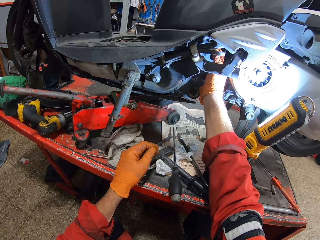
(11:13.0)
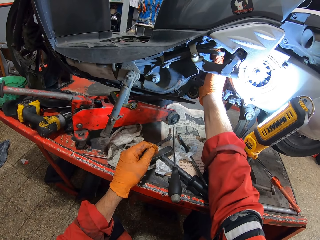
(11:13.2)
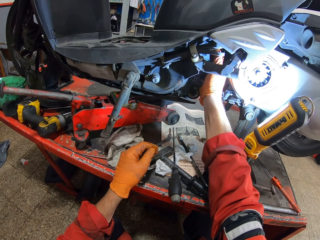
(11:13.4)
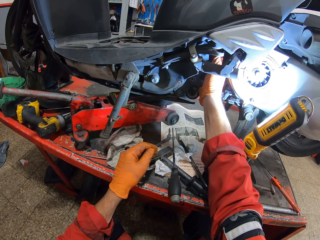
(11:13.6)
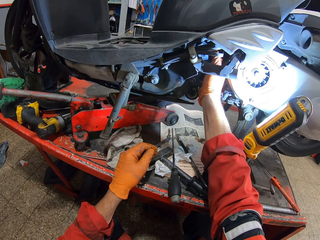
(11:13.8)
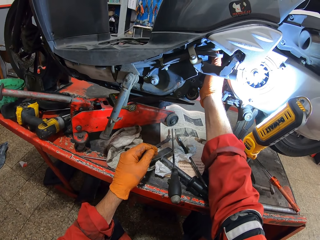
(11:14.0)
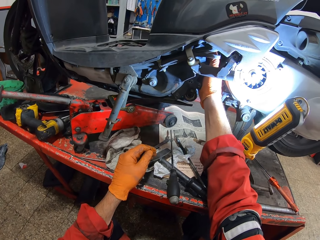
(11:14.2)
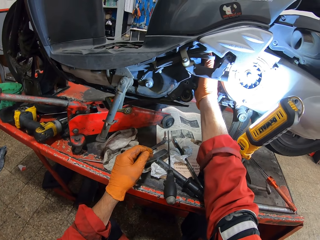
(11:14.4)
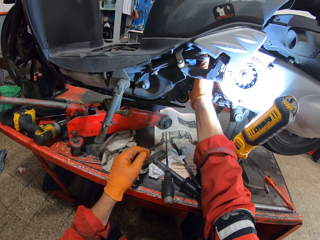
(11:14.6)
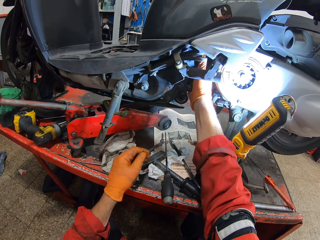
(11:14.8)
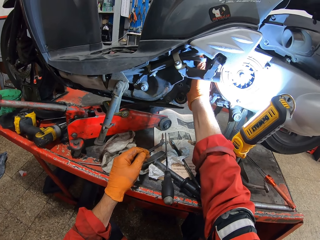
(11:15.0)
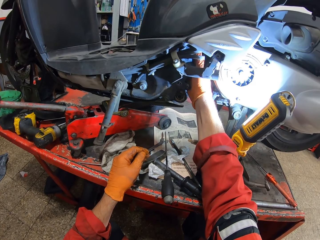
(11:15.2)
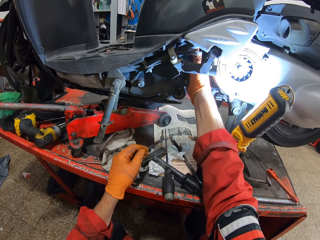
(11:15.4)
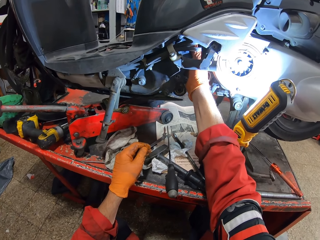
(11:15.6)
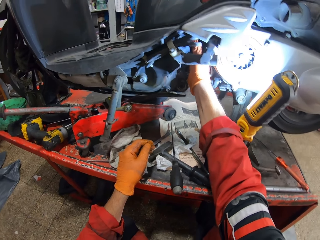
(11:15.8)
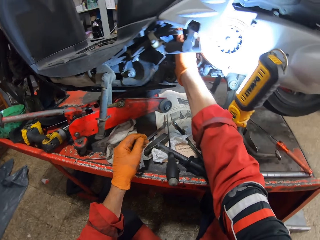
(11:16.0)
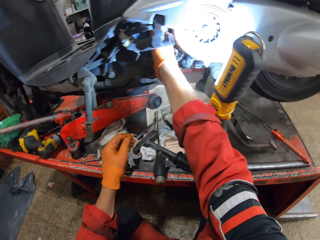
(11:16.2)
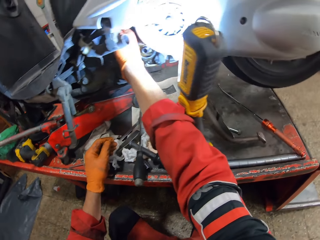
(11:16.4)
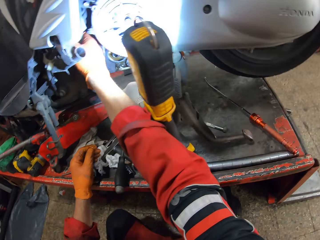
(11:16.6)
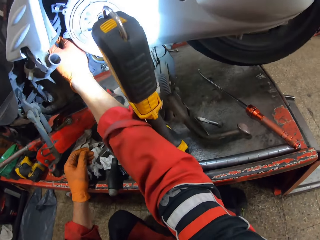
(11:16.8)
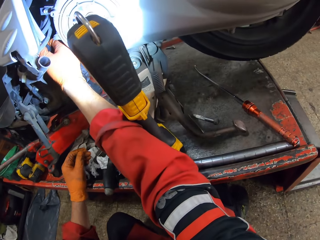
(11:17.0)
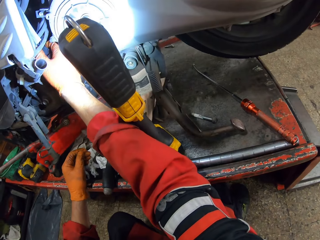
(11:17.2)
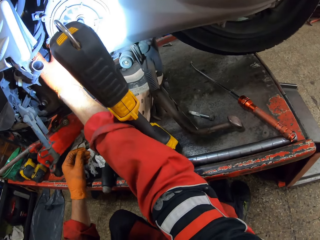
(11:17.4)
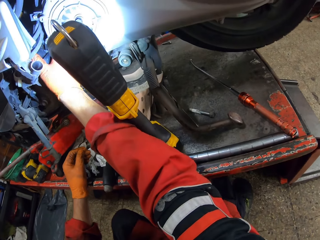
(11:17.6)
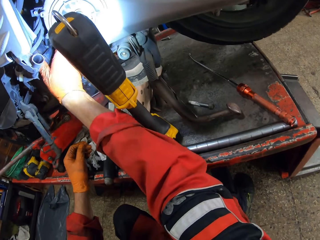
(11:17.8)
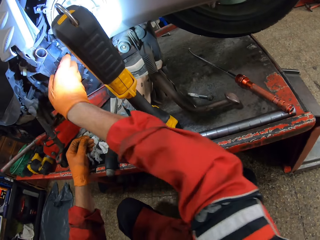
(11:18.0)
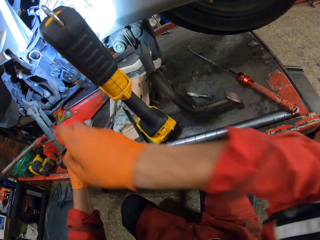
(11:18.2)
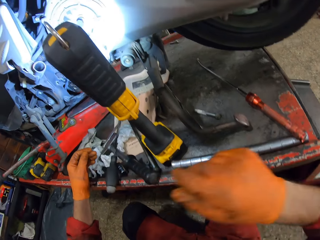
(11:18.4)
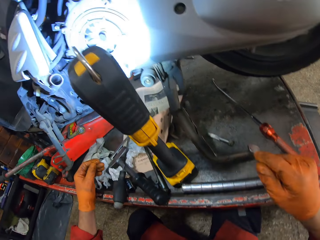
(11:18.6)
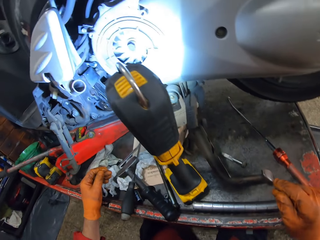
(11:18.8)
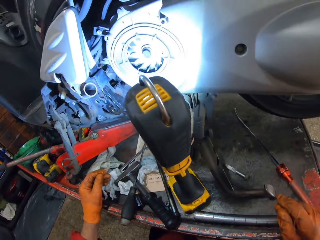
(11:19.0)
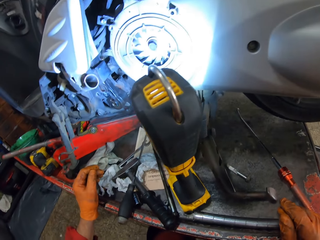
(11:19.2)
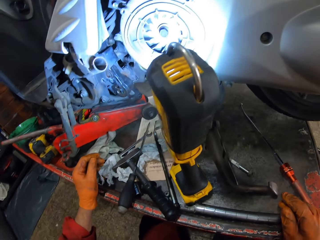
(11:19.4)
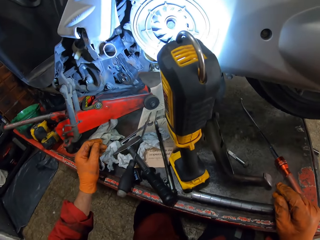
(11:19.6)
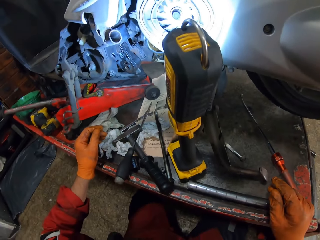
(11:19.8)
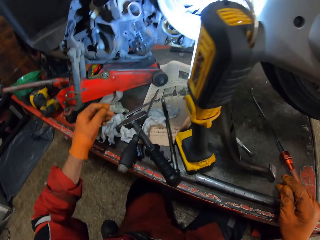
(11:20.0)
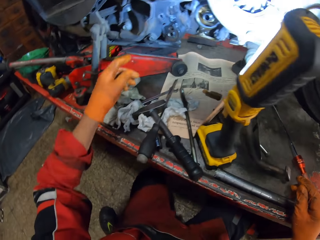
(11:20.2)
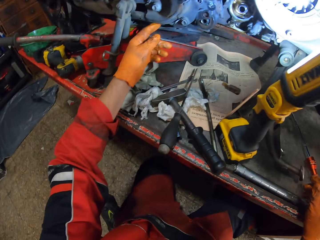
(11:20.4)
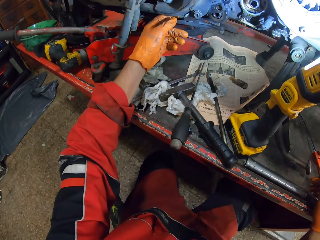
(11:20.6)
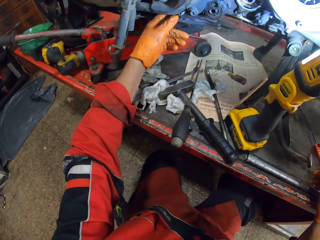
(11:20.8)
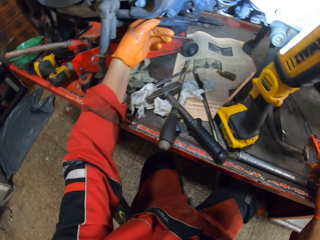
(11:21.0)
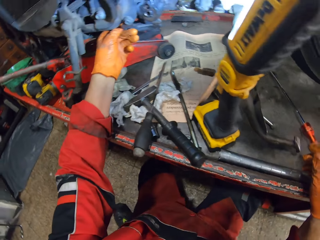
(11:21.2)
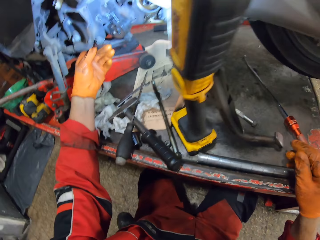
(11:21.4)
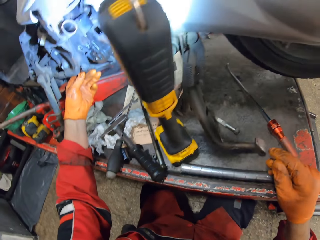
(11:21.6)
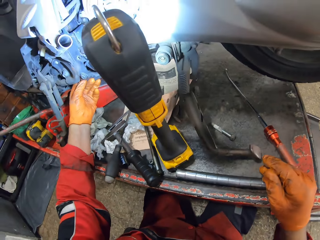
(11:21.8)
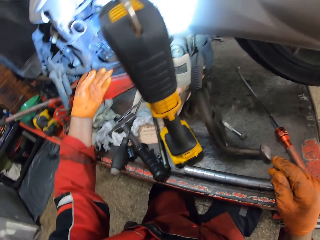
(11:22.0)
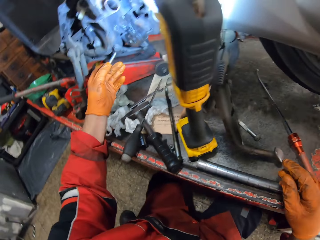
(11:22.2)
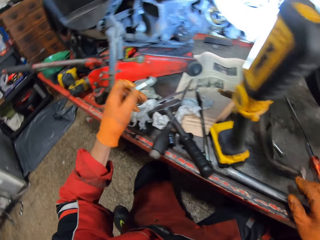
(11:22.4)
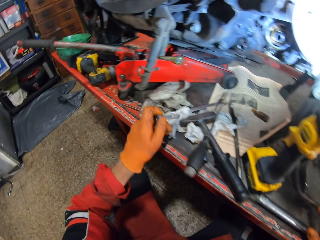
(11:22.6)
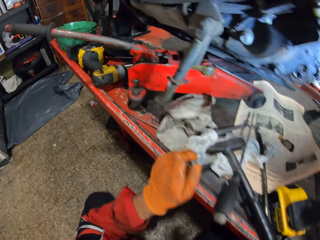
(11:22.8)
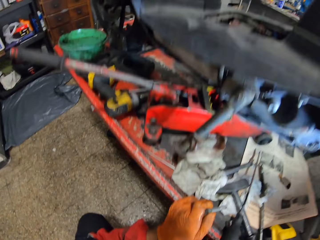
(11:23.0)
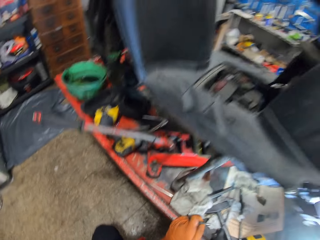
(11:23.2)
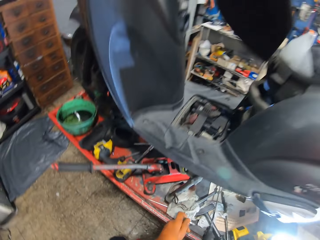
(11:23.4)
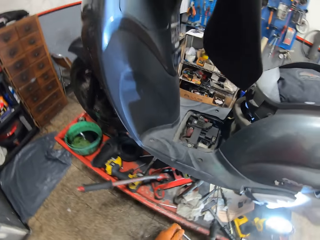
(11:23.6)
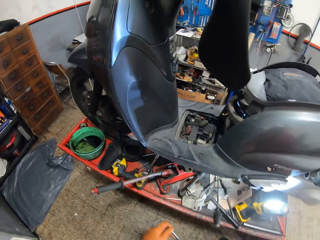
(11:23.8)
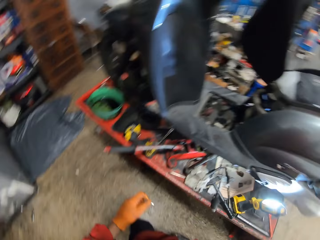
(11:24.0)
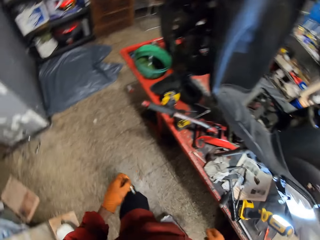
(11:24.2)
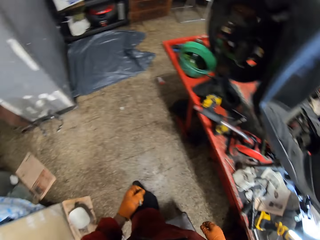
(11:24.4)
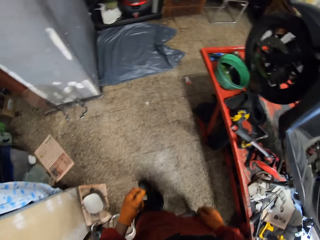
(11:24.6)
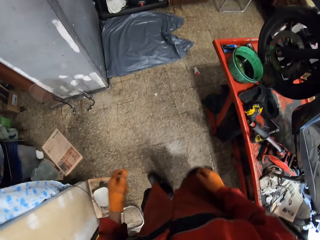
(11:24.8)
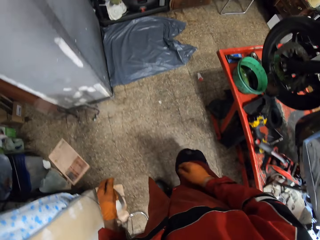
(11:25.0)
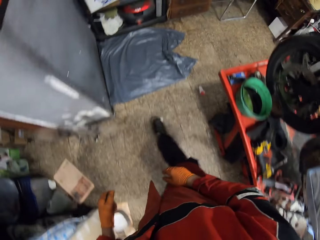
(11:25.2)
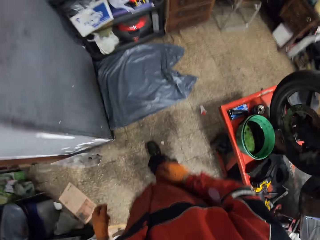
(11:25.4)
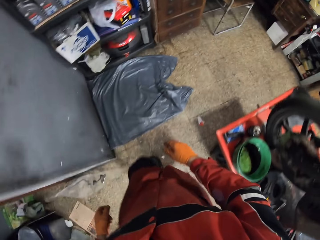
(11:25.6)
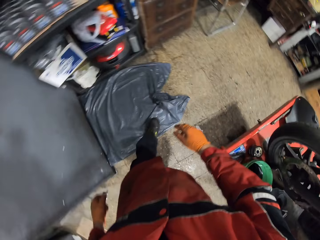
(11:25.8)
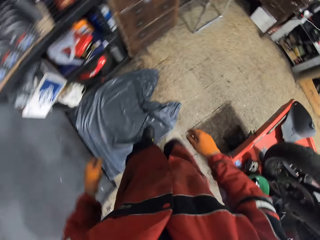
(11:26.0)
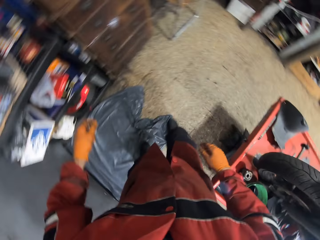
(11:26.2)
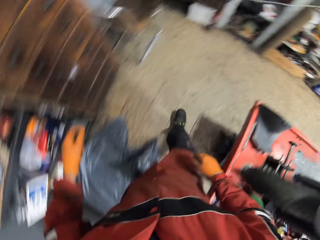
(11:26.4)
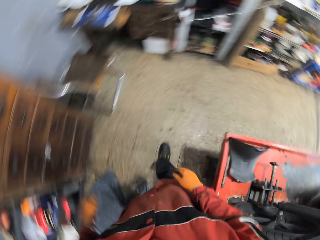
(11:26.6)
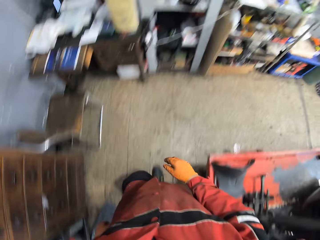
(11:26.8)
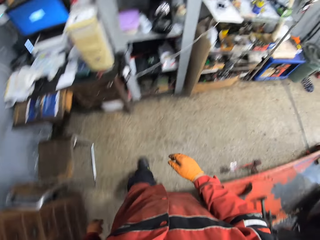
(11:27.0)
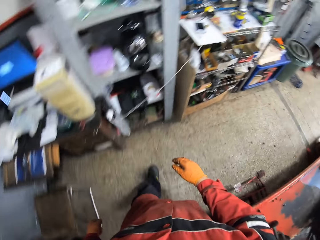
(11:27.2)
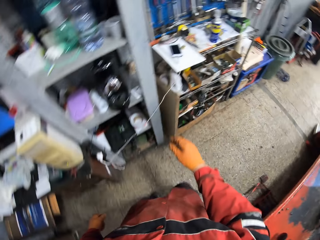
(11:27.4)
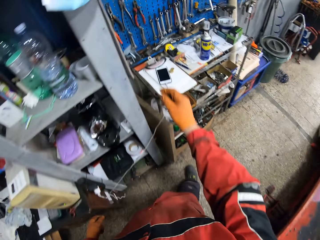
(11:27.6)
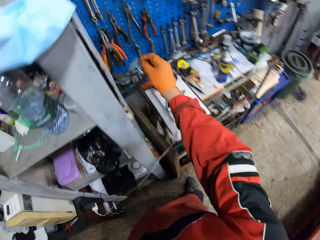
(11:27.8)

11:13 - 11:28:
The camera wearer looks at the impact wrench. He removes a screw or bolt from the motorcycle with his left hand. He holds the bolt. He looks around the garage. He walks to a tool wall rack.

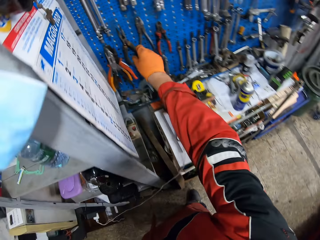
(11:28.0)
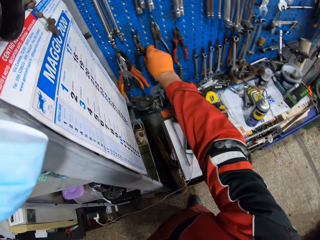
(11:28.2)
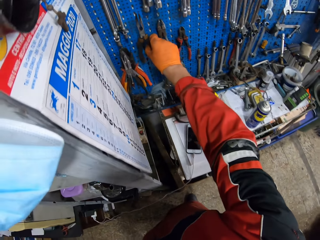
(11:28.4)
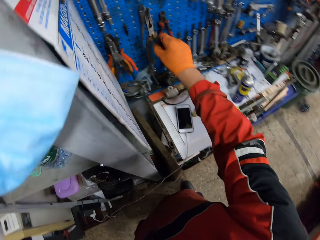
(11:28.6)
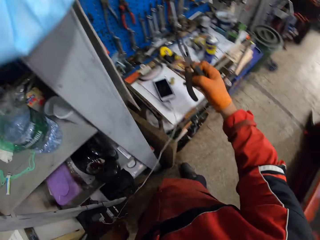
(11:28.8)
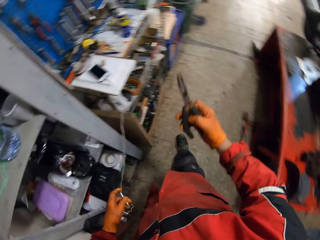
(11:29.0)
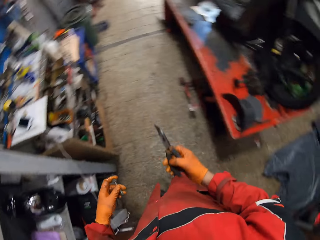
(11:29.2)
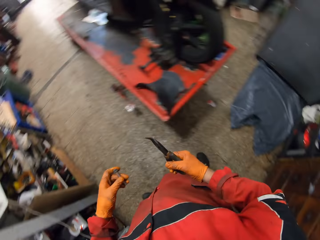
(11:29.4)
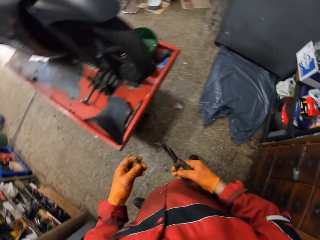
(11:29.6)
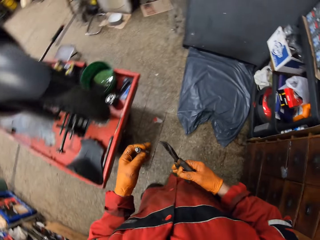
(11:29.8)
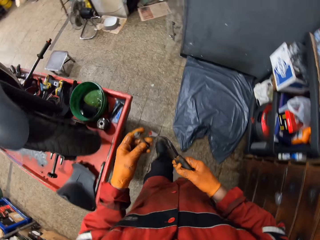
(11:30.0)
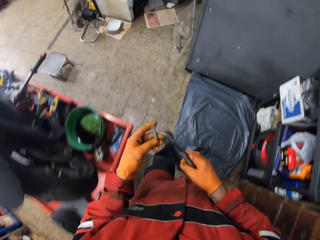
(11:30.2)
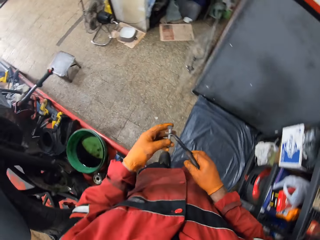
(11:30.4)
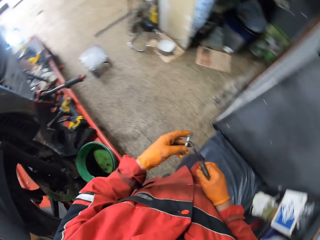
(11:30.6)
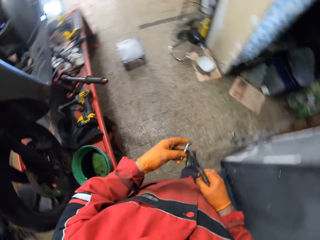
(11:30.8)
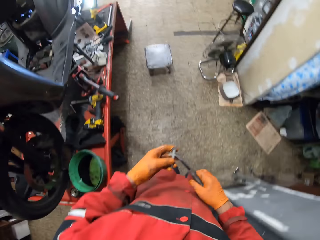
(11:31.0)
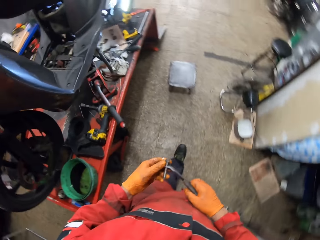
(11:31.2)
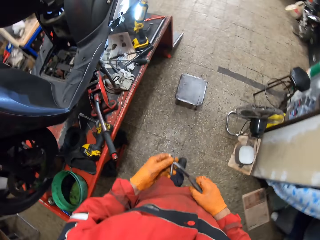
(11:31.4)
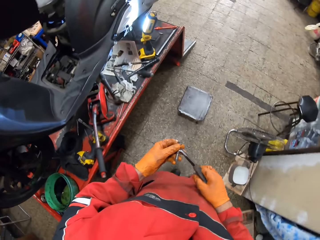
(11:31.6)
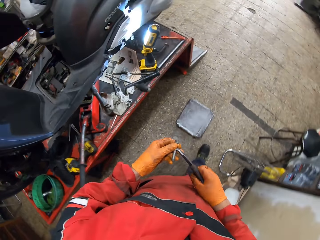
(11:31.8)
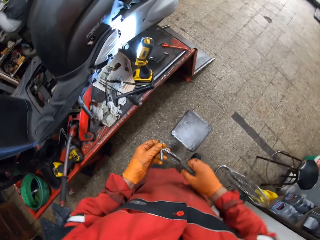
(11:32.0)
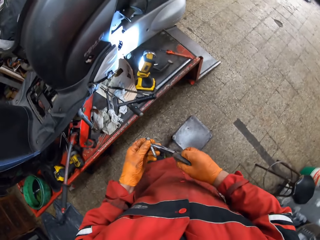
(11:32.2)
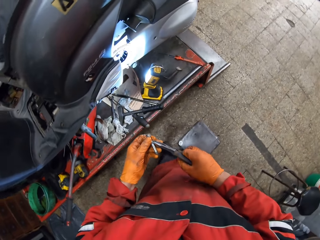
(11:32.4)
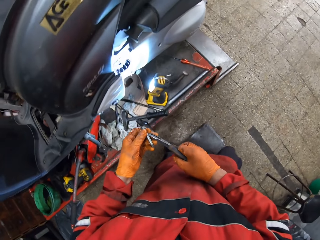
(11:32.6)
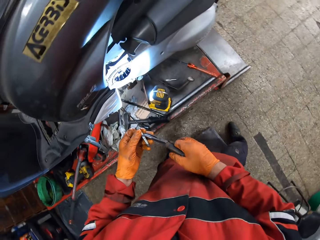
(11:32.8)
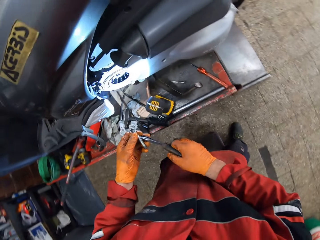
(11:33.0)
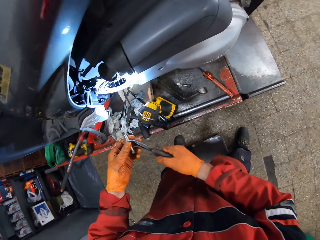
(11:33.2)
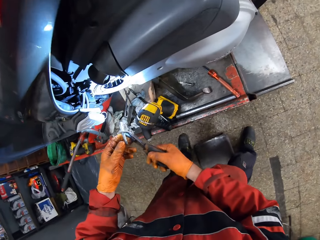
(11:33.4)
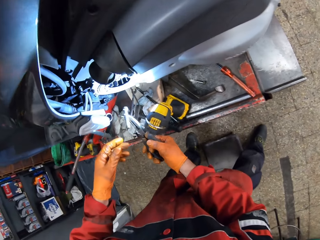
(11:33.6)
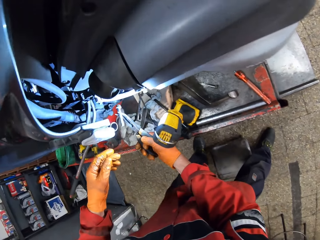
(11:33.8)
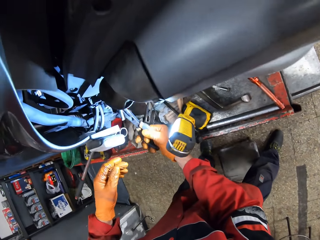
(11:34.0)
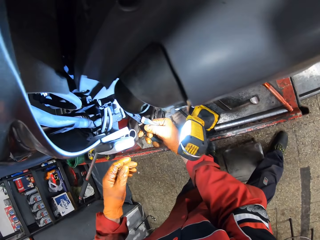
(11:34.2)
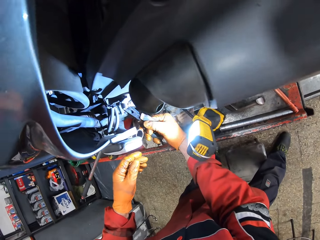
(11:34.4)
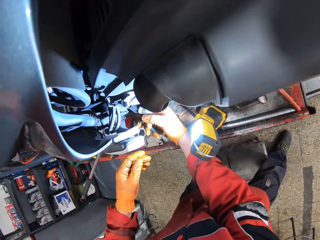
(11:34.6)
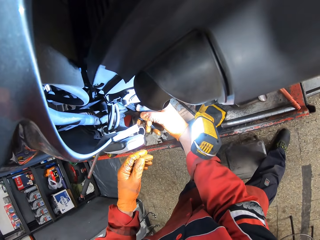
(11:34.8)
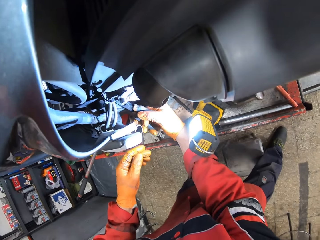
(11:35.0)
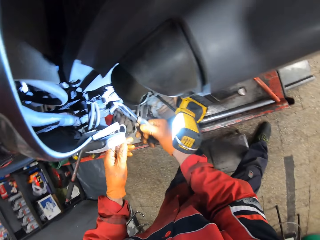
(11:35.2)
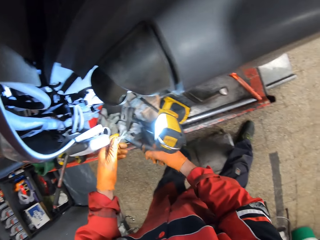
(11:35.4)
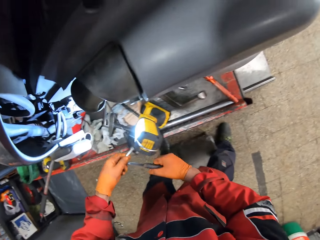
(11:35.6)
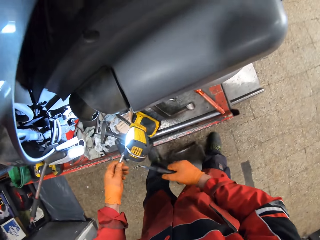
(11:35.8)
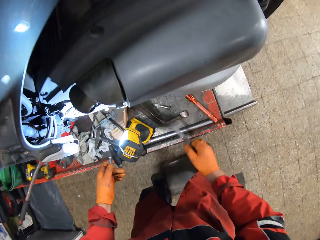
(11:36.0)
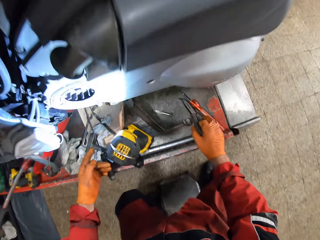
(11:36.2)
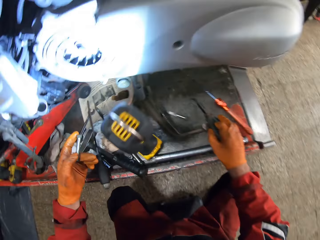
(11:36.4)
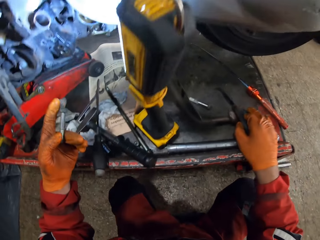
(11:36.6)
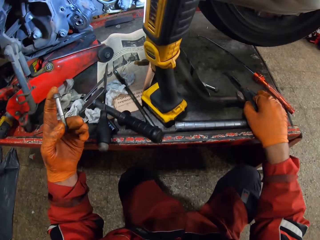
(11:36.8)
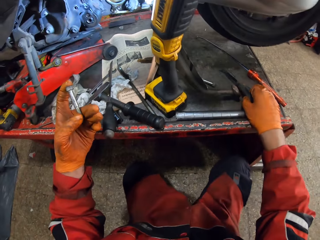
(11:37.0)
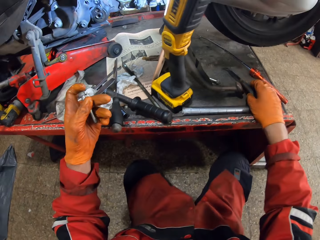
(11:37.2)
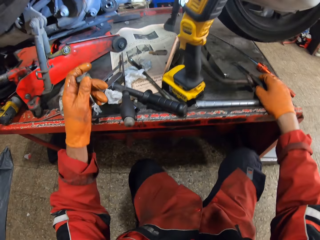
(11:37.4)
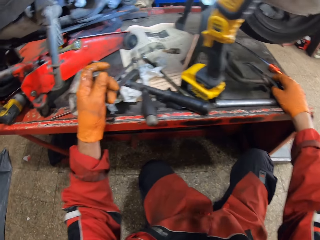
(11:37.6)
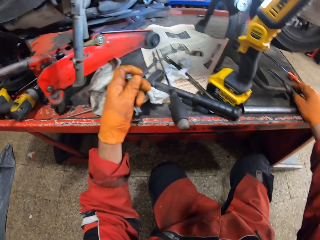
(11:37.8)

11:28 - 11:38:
The camera wearer picks up a plier from the tool wall rack with his right hand. He holds the plier. He walks towards the motorcycle, toward the impact wrench. He holds the screw or bolt with the plier. He inserts the screw in the motorcycle with the plier with his right hand. He fixes the bolt on the engine. He passes the screw to his left hand. He holds the bolt. He drops the plier on the workbench with his right hand.
